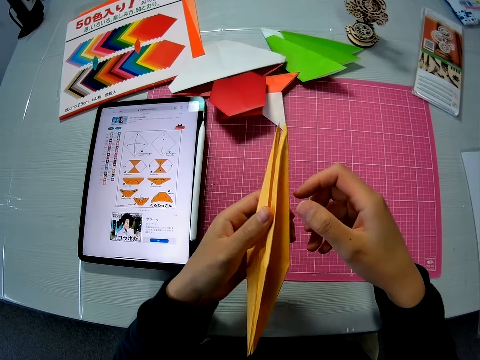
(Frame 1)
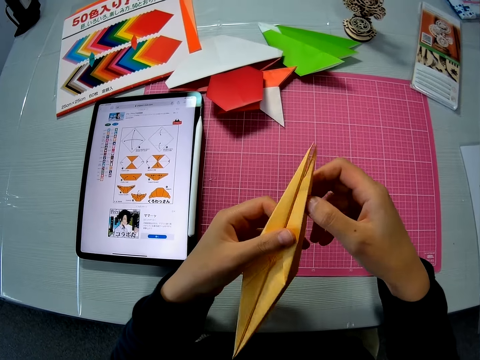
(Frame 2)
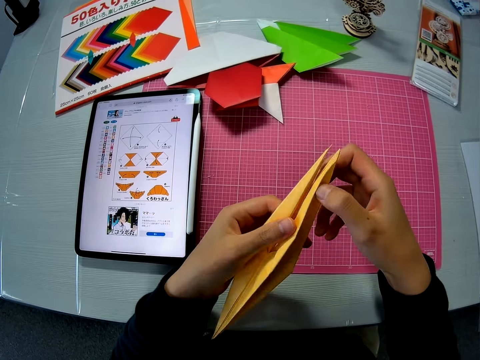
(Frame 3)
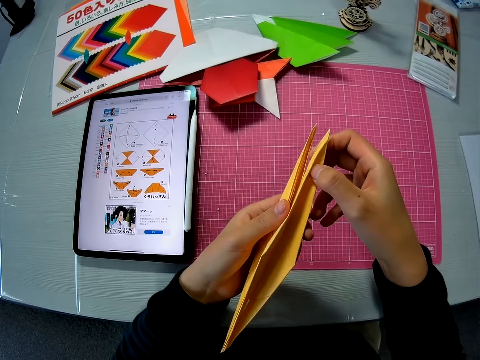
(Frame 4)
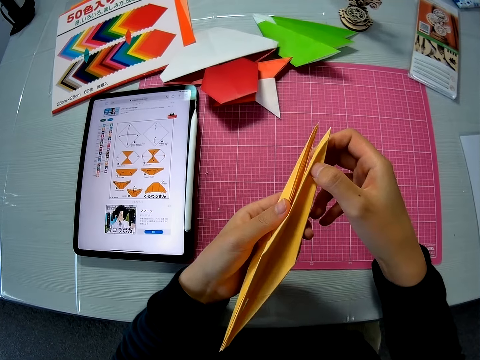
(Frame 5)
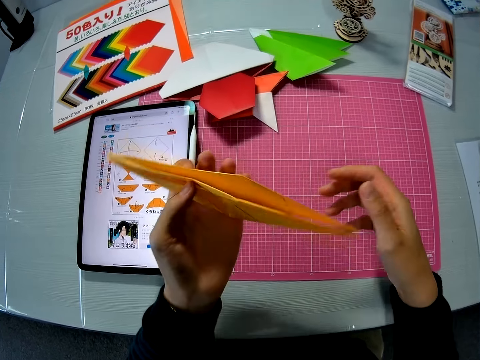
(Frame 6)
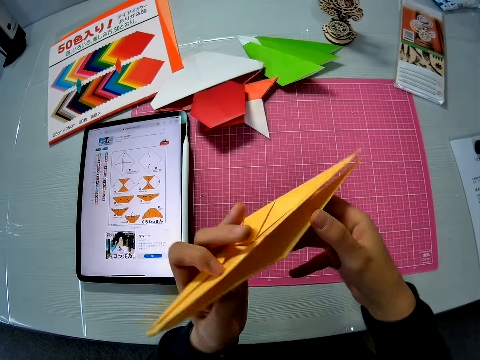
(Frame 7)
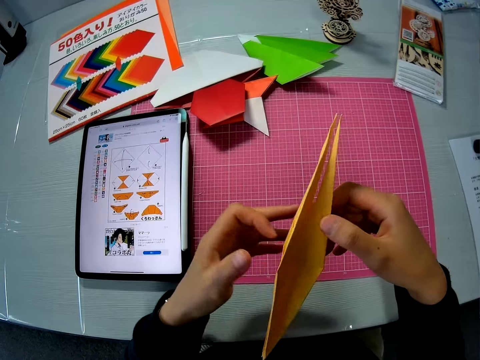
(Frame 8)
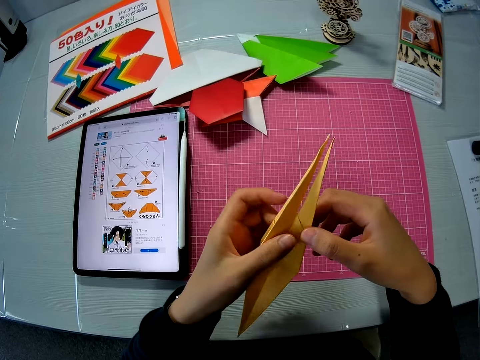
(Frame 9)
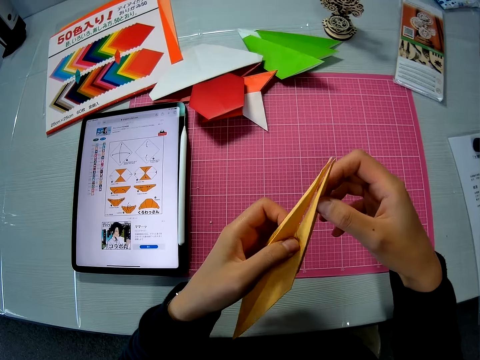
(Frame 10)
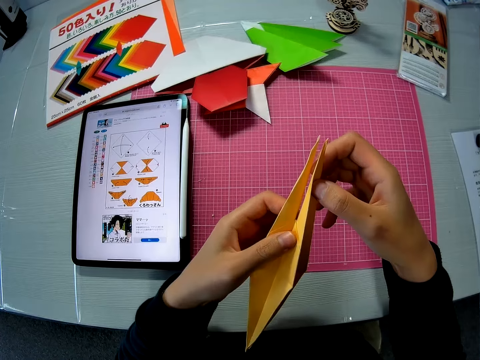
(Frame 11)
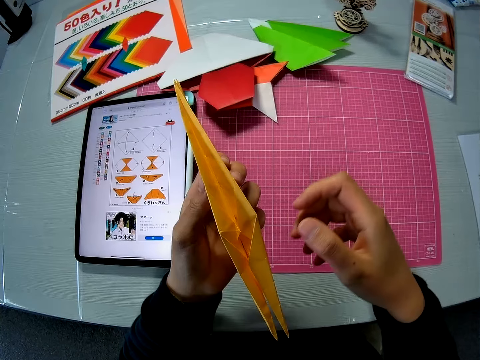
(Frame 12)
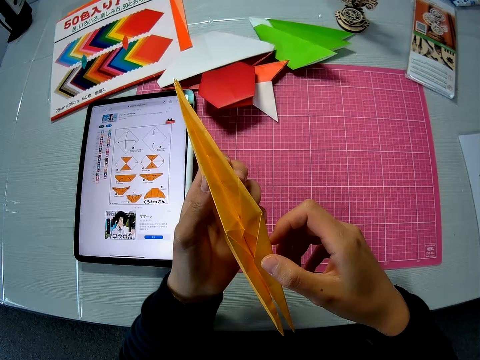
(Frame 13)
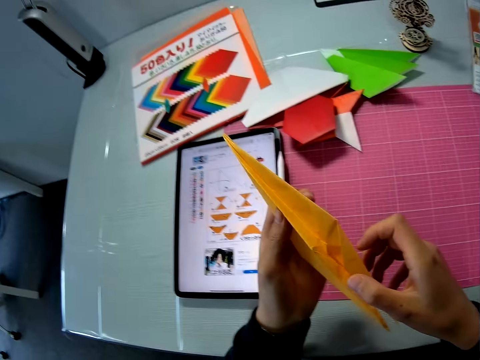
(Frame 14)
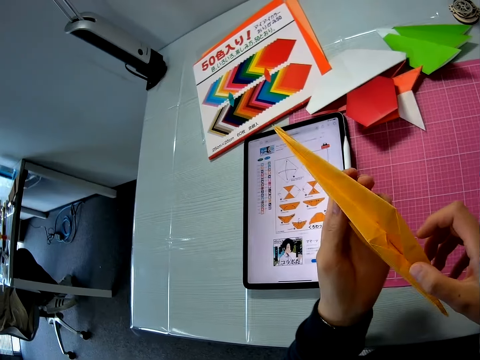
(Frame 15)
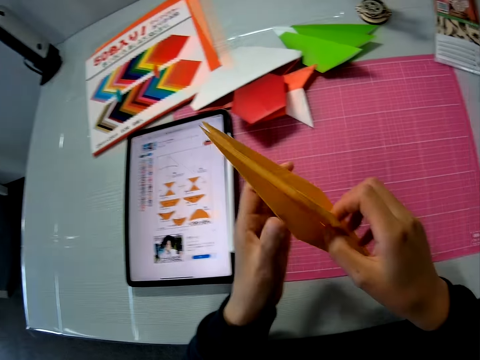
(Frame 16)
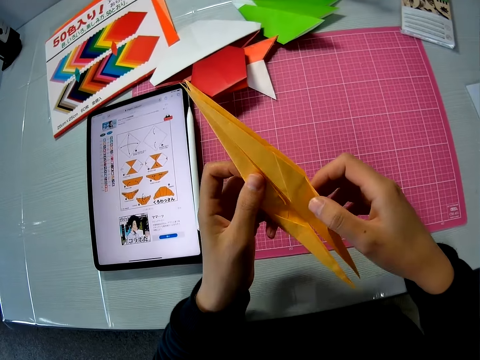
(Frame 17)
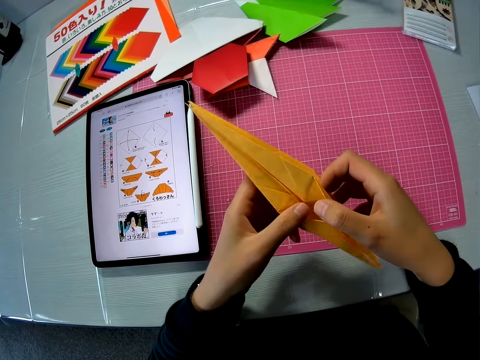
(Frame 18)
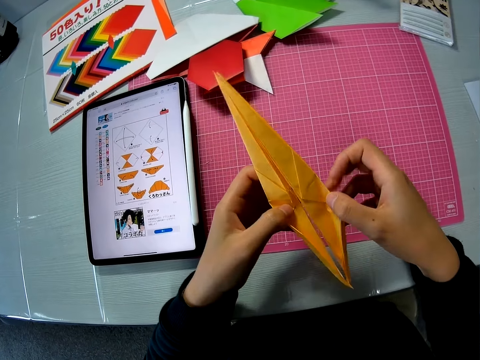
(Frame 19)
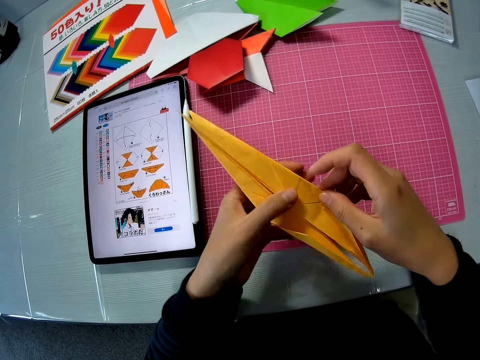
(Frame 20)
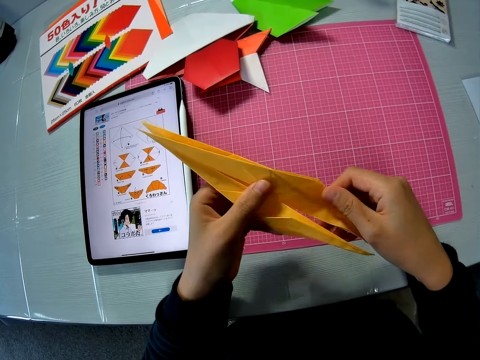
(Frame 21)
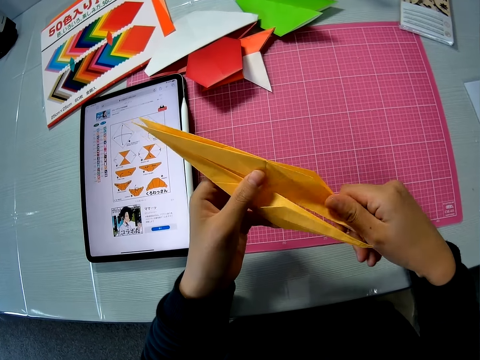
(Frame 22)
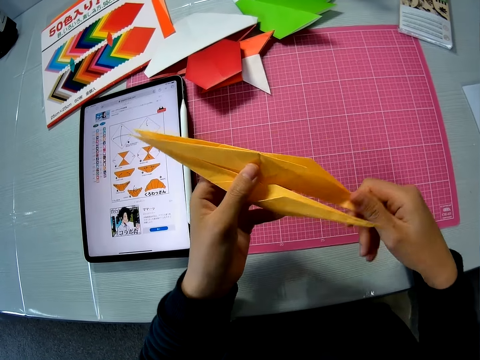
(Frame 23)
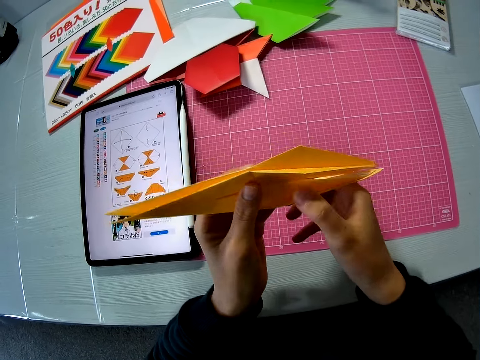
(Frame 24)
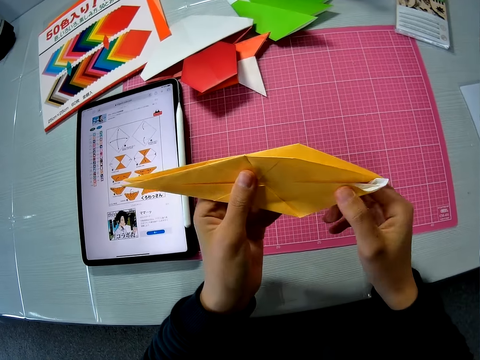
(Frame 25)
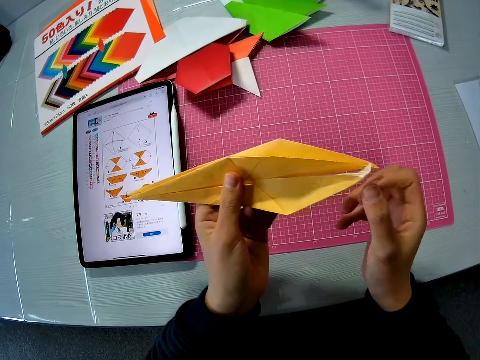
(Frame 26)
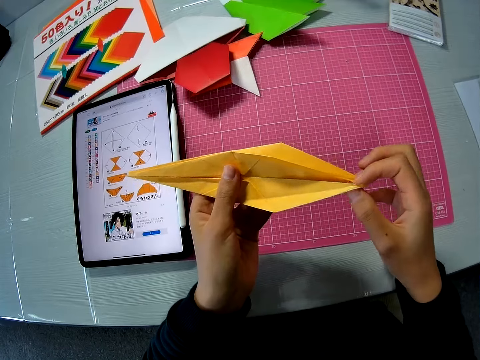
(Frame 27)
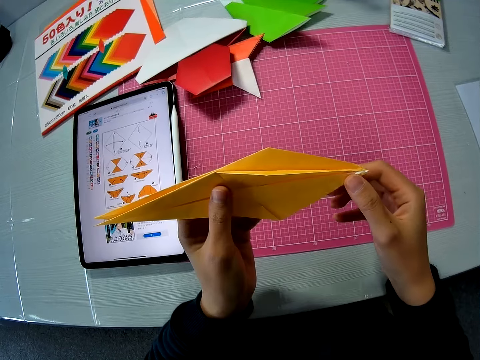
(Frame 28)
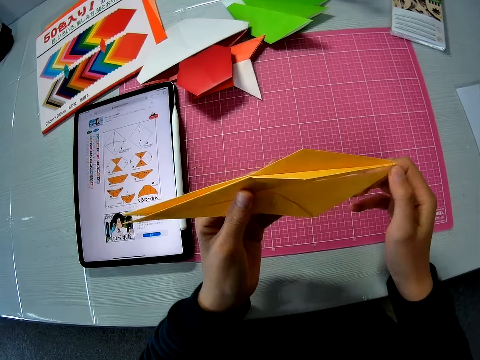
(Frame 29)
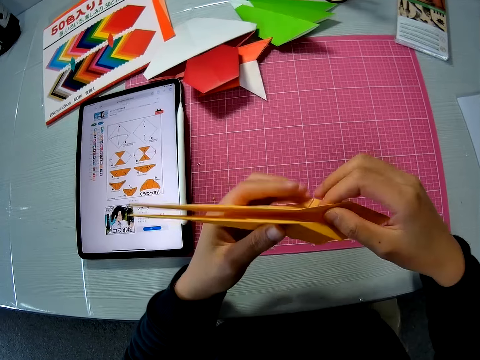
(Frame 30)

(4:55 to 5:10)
The camera wearer inspects the yellow paper craft with his hands. He turns an origami. He turns the origami again. He unfolds the origami. He presses the origami. He unfolds the origami. He presses the origami.

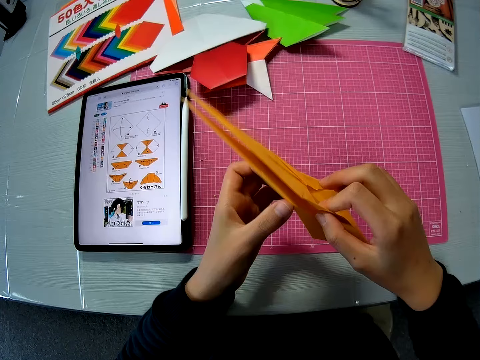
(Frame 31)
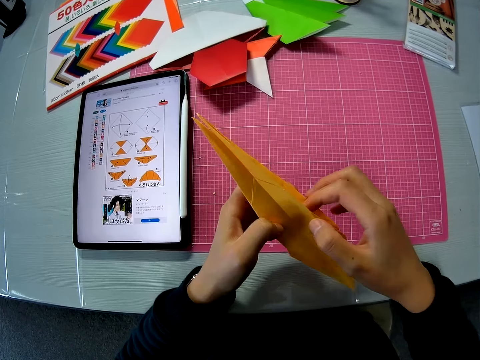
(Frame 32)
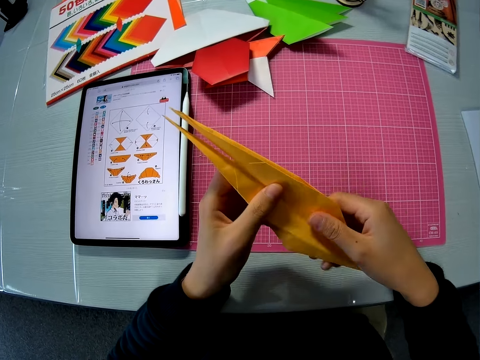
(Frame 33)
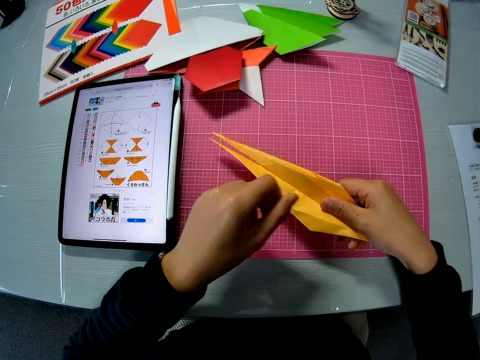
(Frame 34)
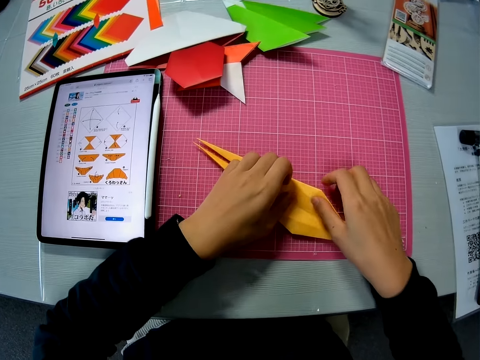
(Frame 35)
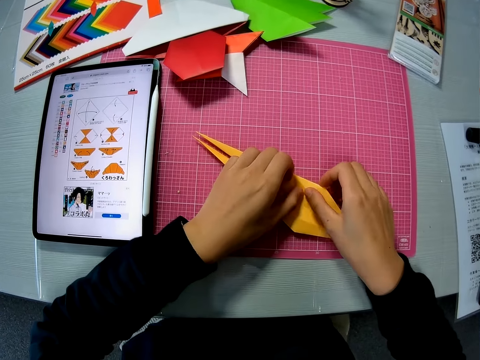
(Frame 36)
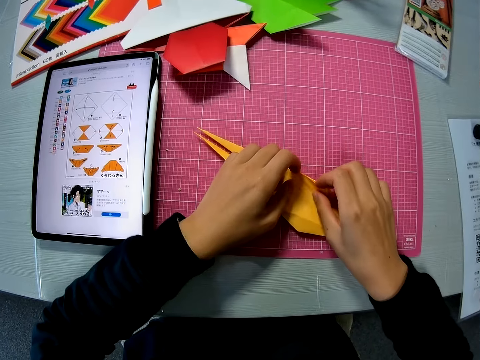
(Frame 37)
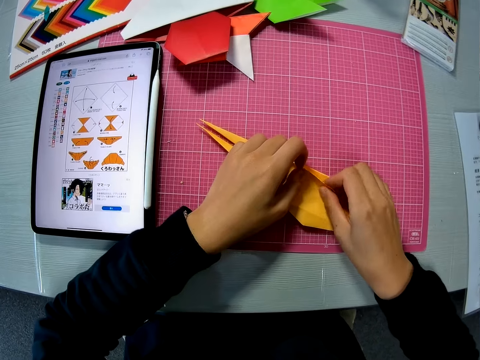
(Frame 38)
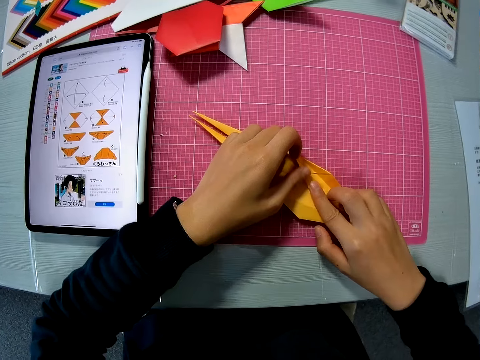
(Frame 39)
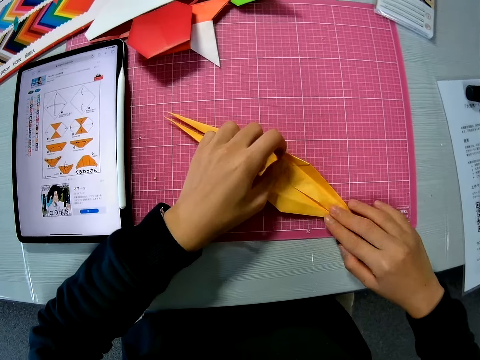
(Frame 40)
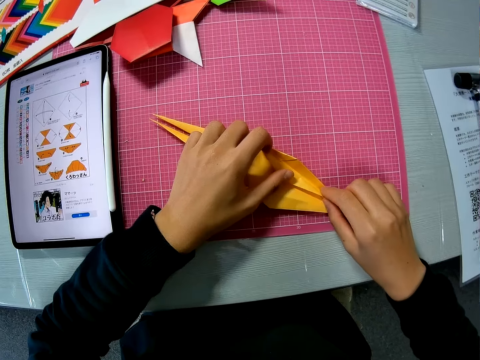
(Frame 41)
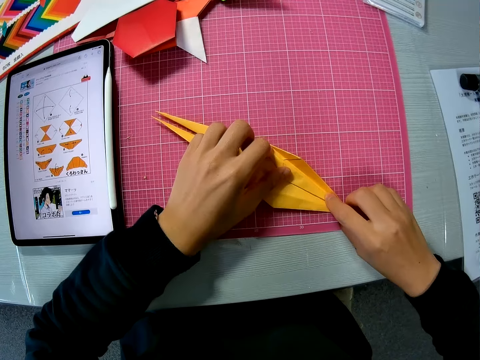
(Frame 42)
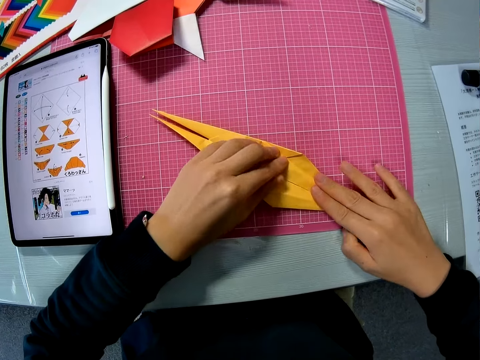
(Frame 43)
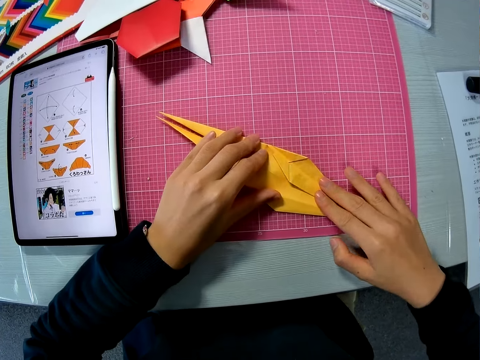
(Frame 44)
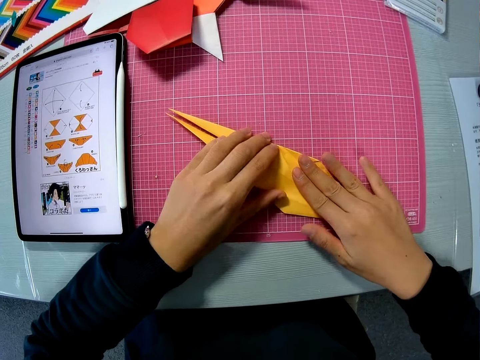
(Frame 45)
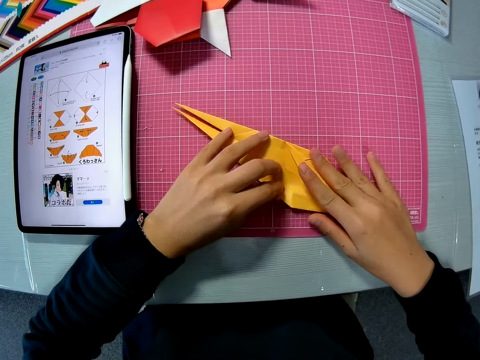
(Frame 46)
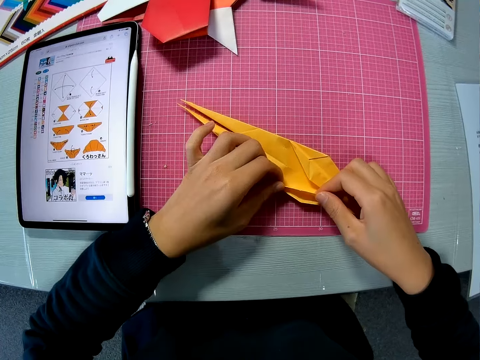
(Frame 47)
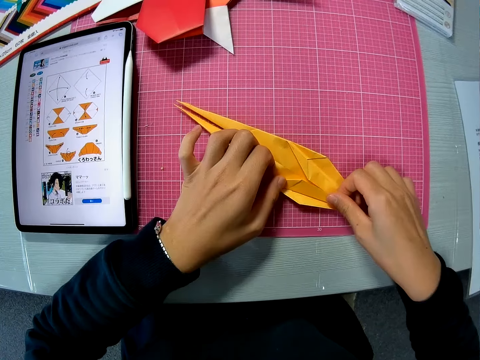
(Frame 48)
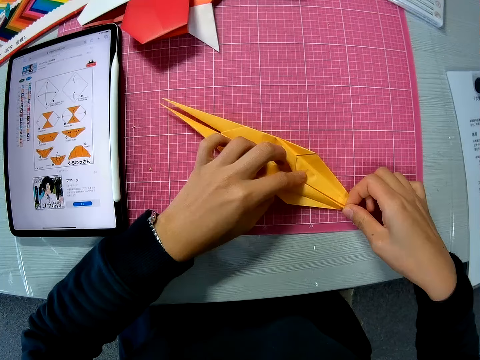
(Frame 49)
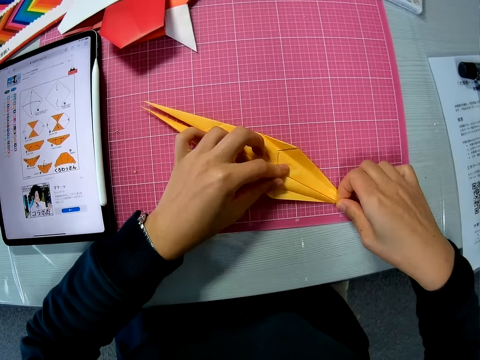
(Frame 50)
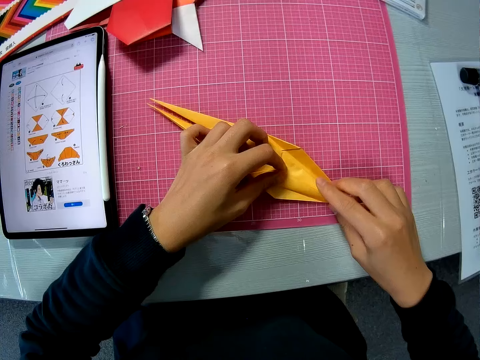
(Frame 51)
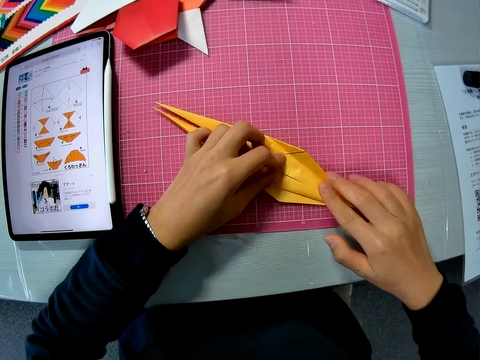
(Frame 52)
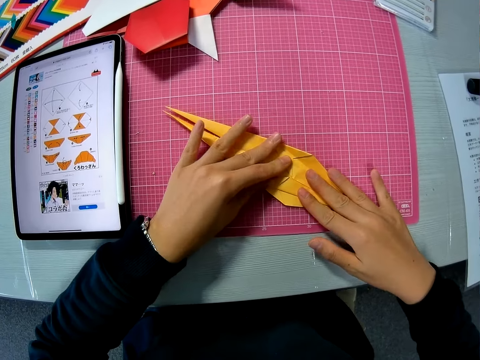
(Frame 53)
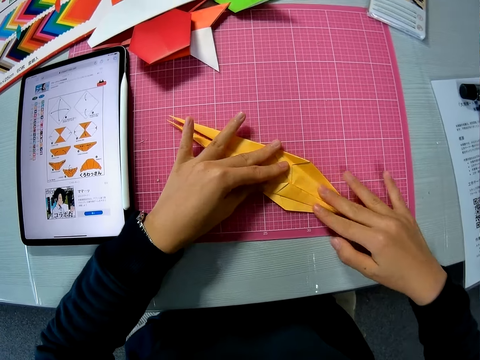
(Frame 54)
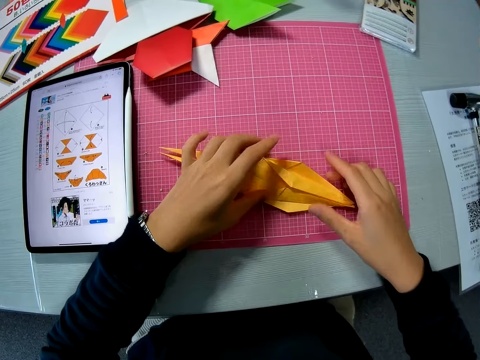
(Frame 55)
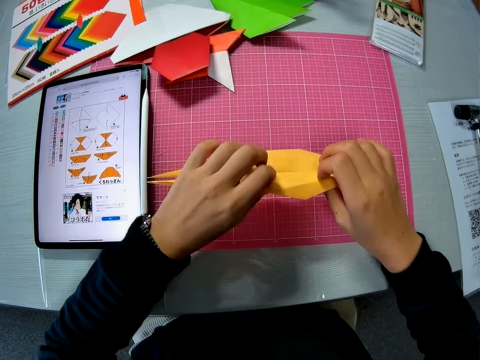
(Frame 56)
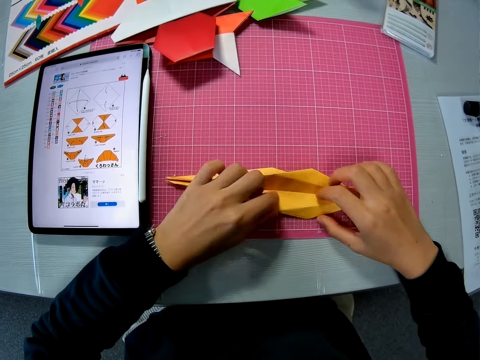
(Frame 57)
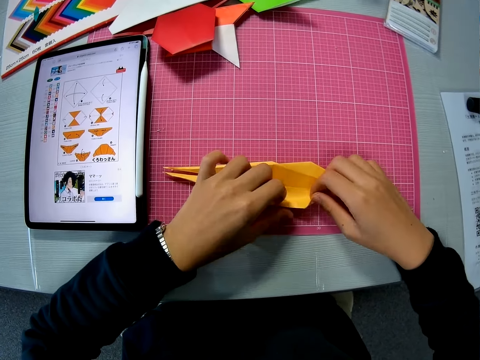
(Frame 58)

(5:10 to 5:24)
The camera wearer unfolds an origami. He puts the yellow paper craft on the table with his hands. He folds the yellow paper craft on the table with his hands. He presses the origami. He folds the origami. He presses the origami. He turns over the yellow paper craft with his hands. He folds the yellow paper craft on the table with his hands.
